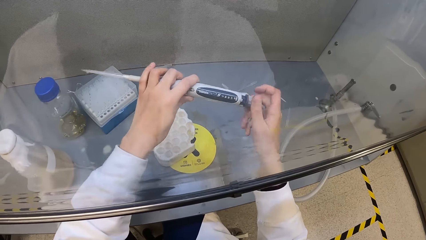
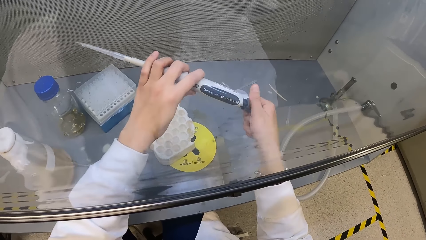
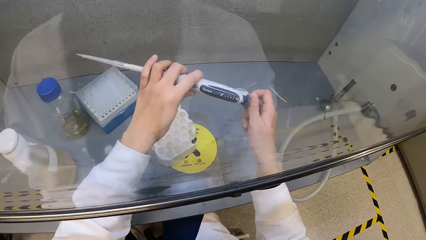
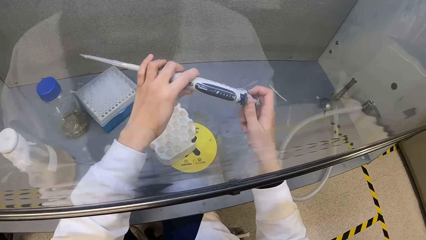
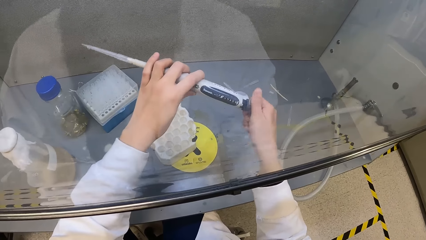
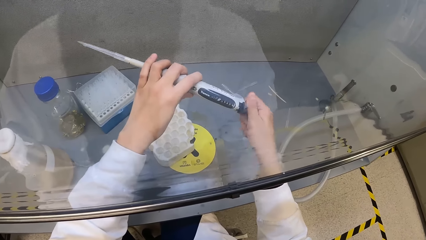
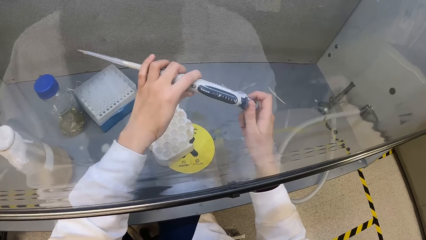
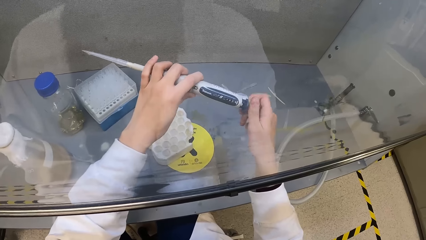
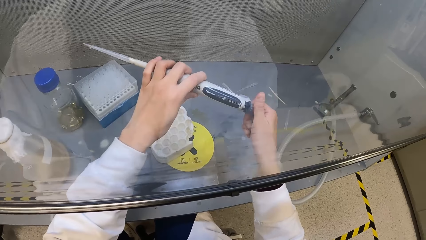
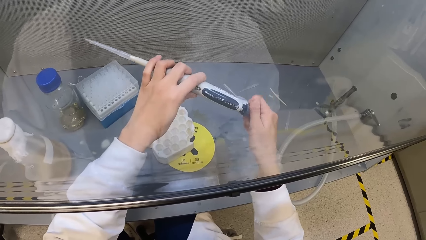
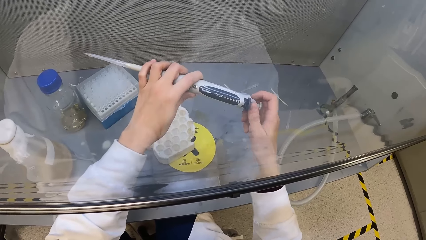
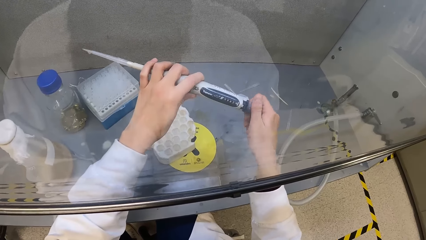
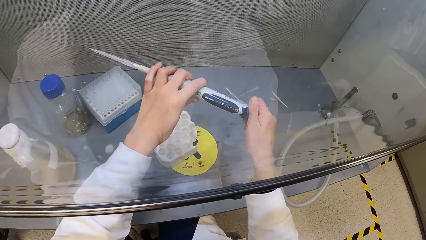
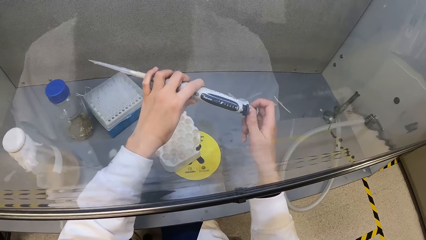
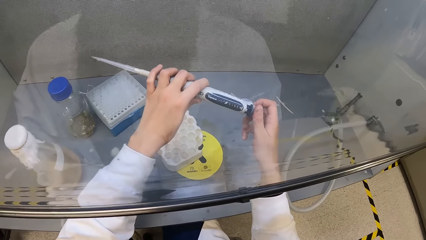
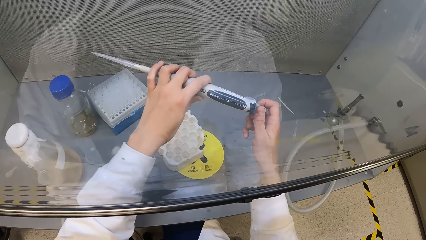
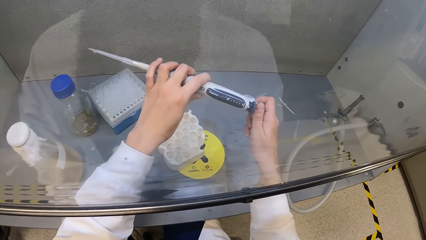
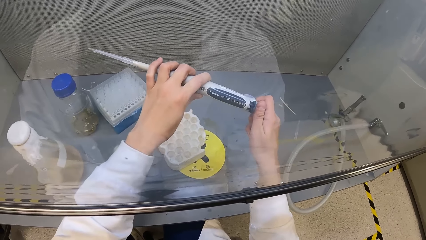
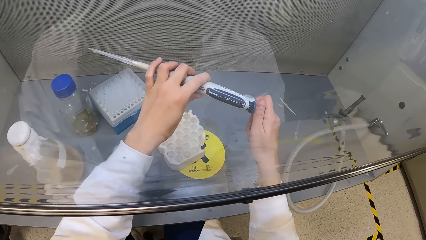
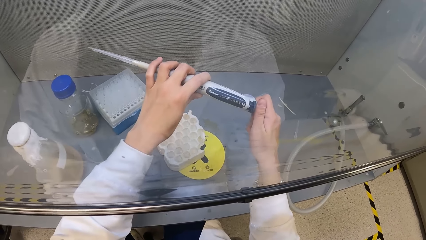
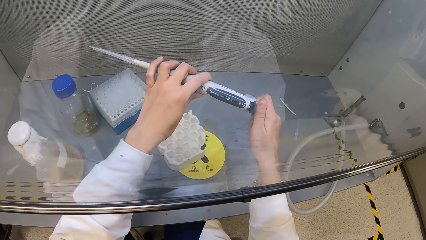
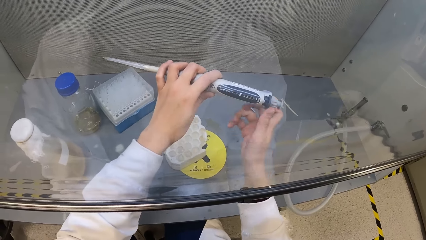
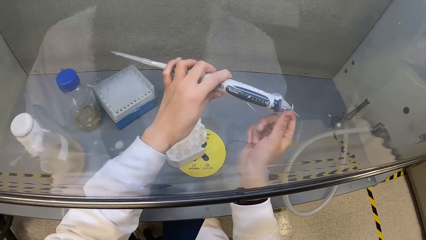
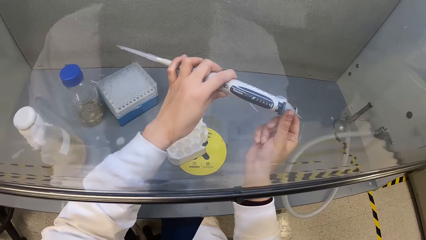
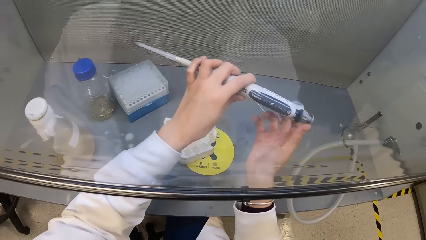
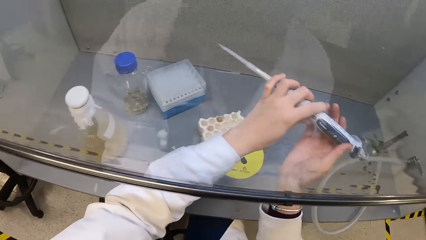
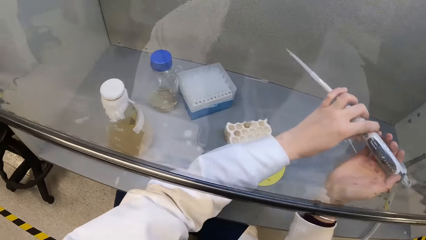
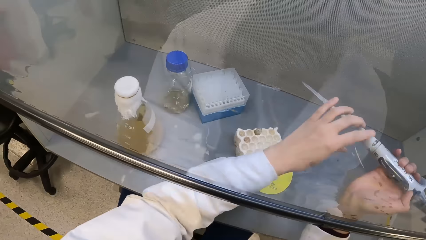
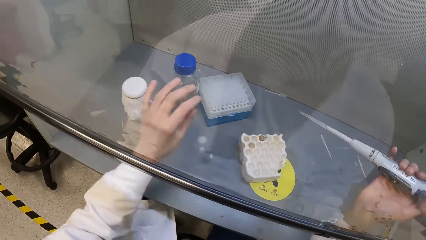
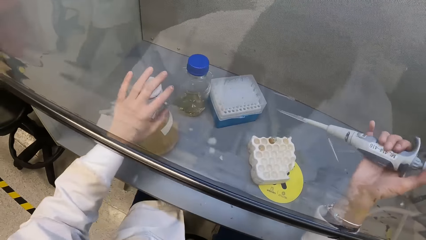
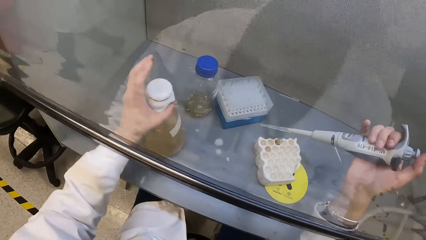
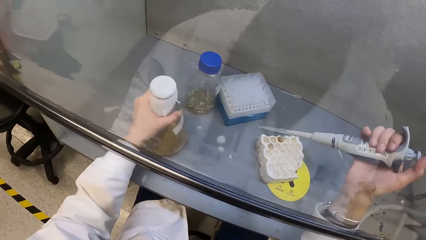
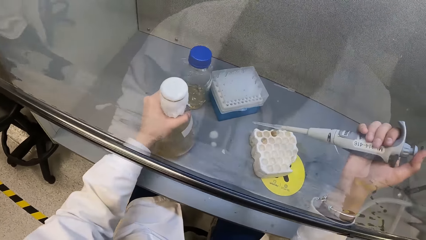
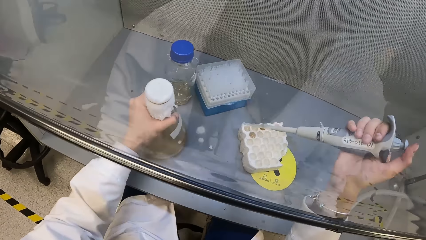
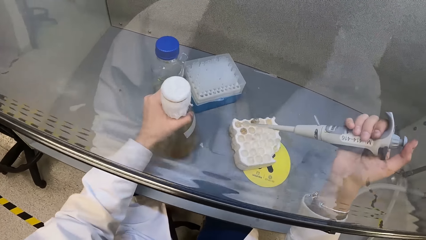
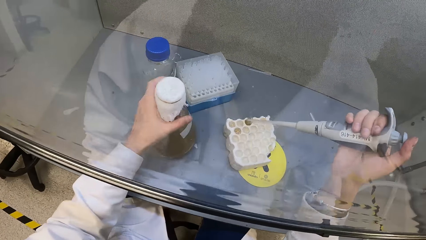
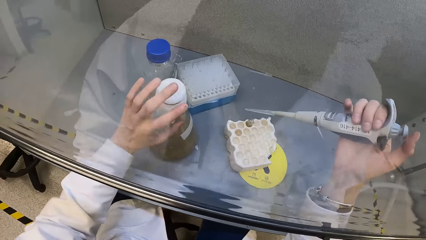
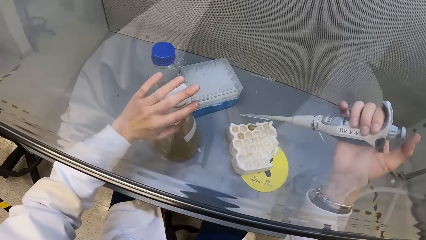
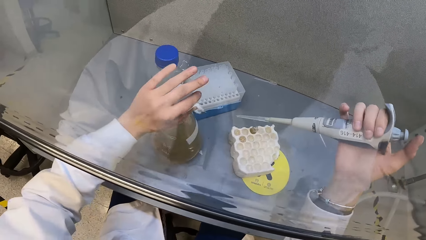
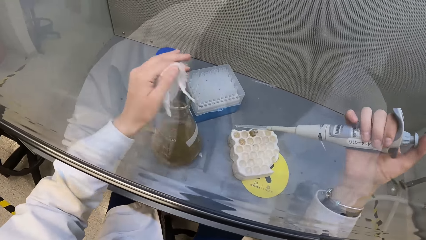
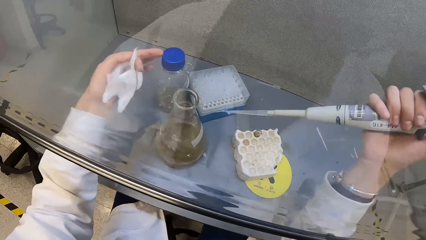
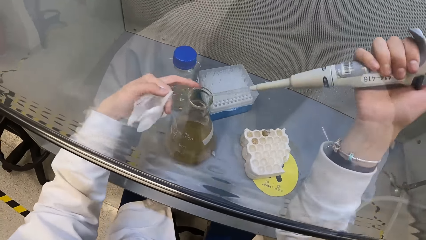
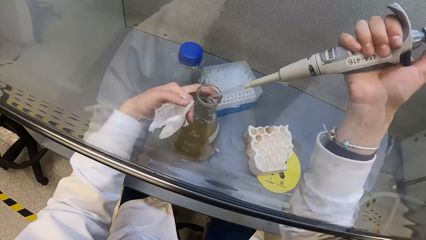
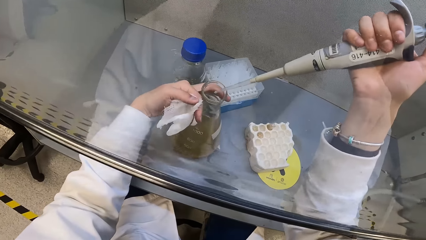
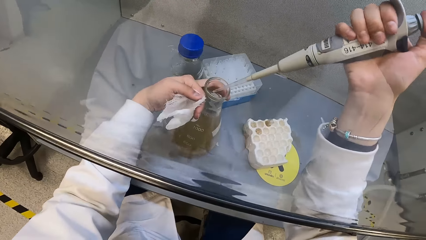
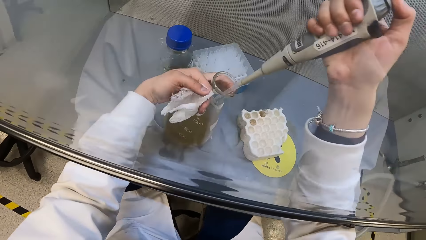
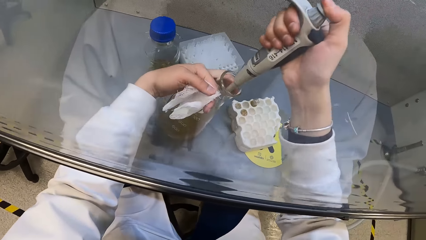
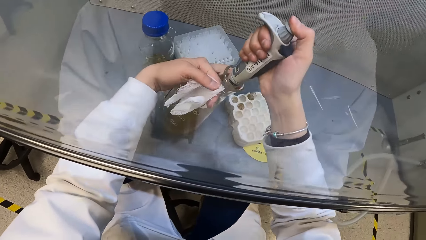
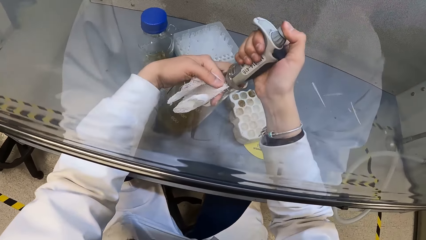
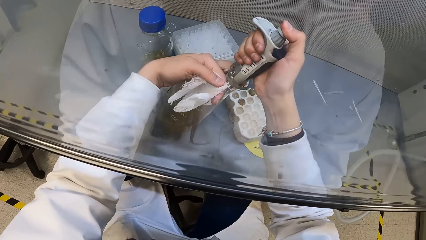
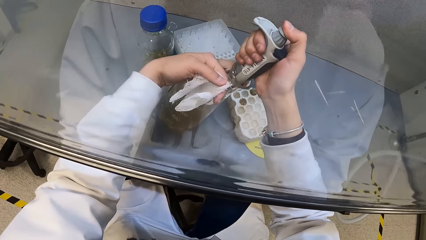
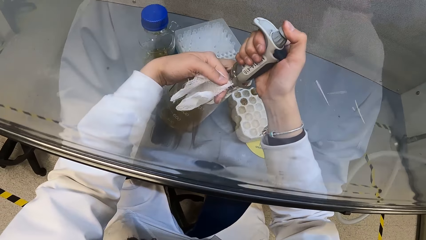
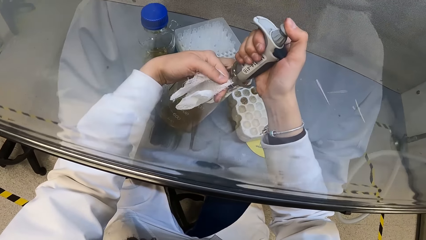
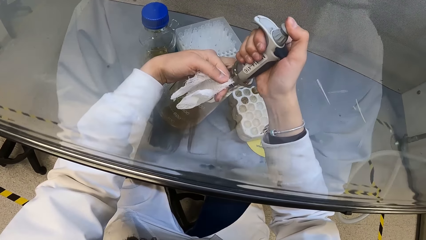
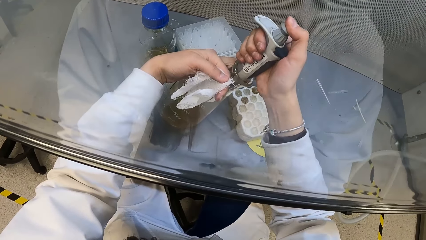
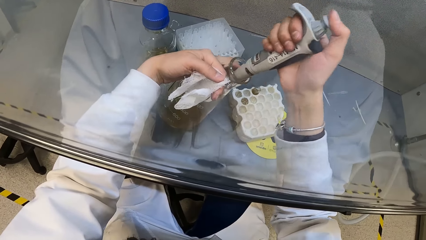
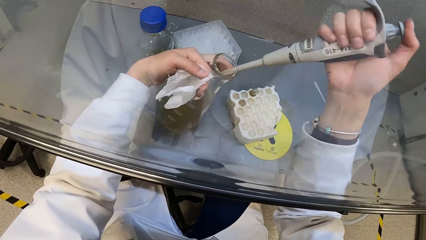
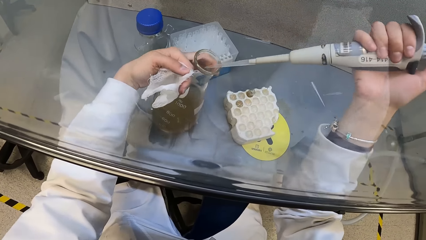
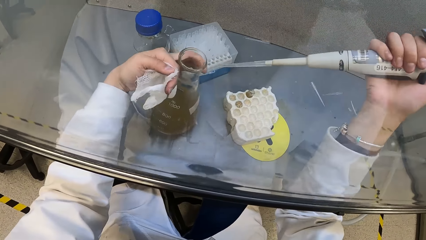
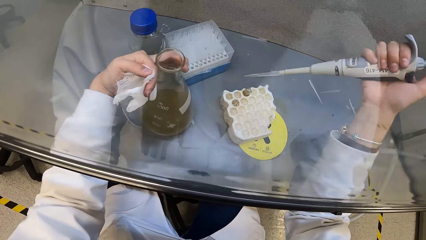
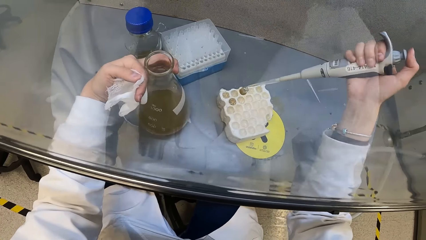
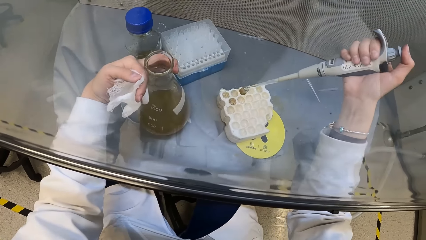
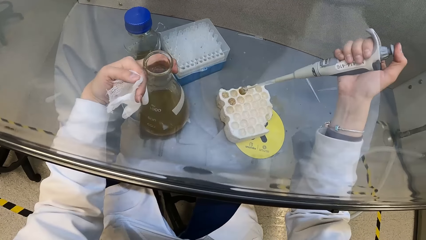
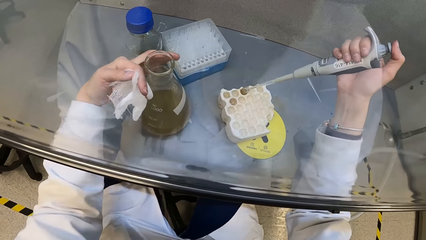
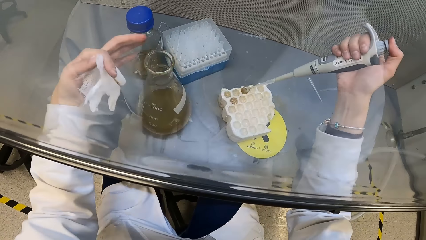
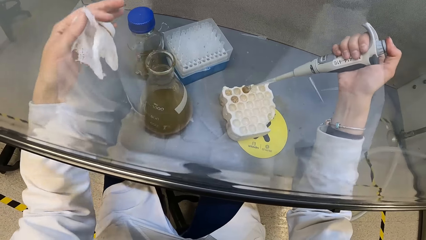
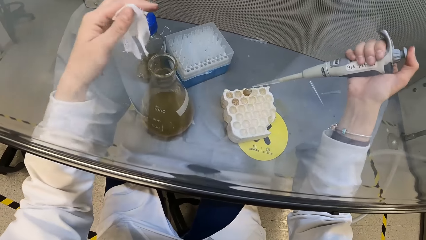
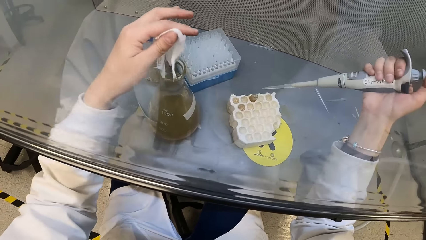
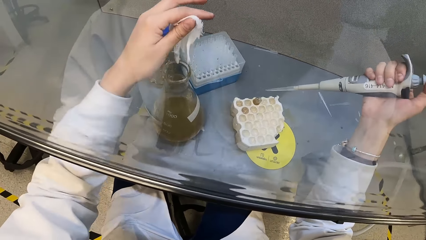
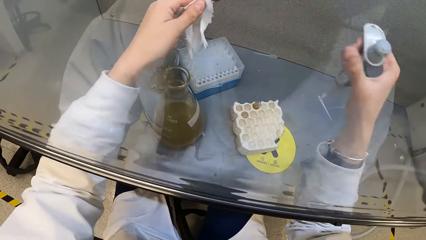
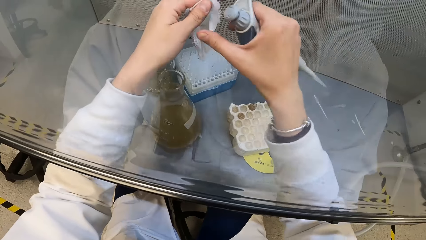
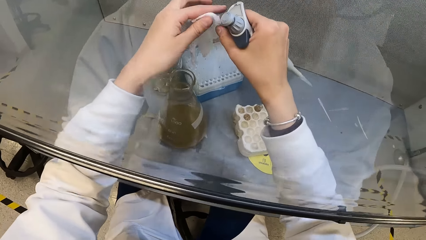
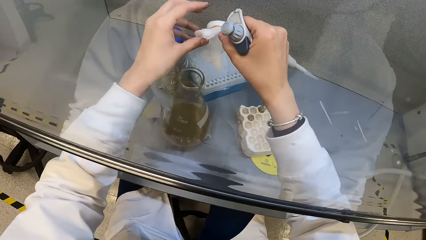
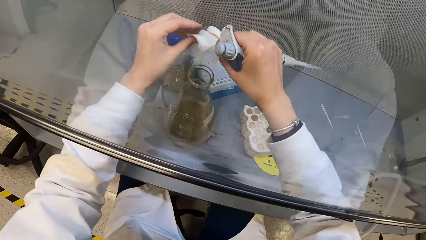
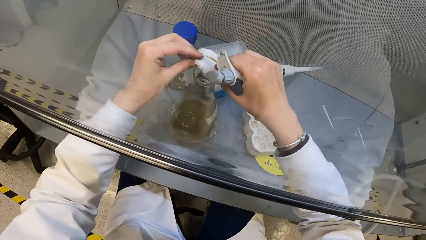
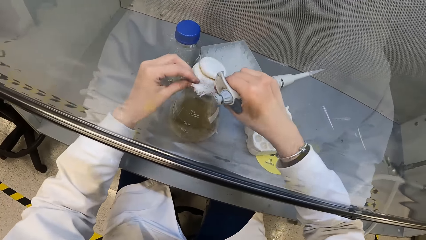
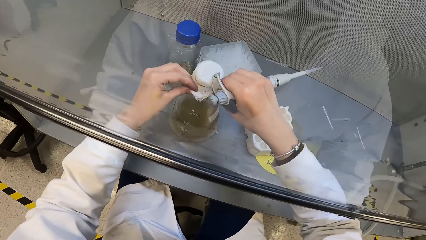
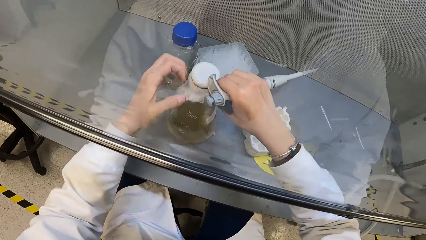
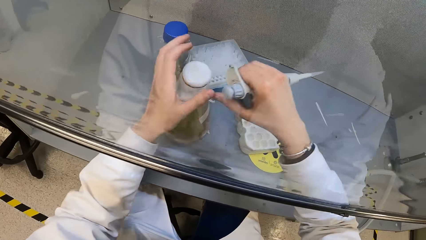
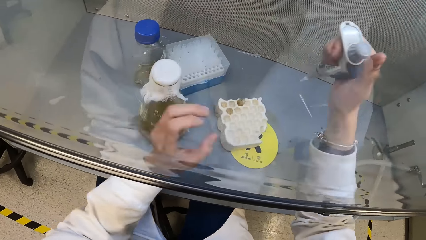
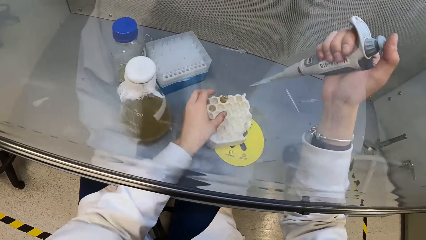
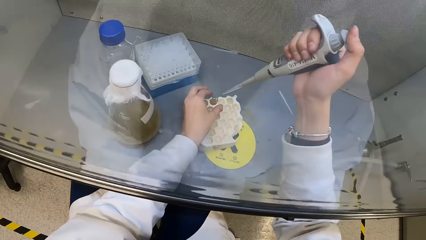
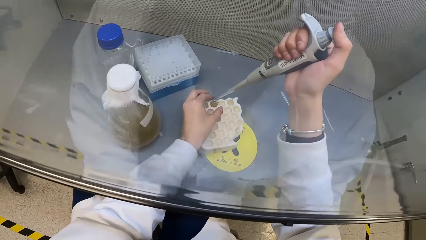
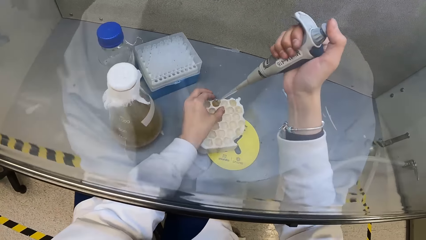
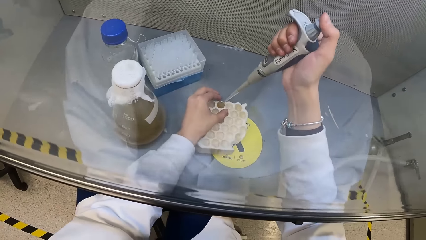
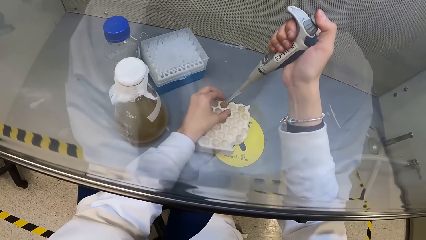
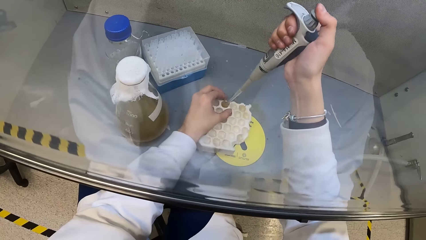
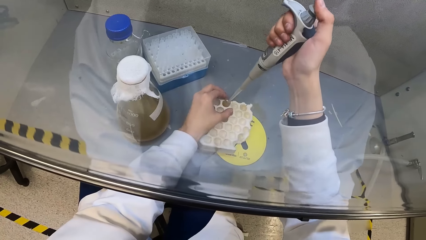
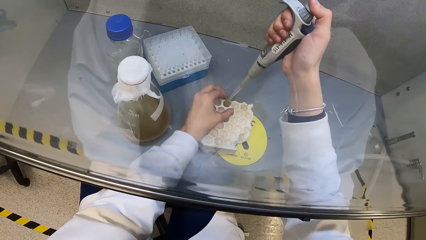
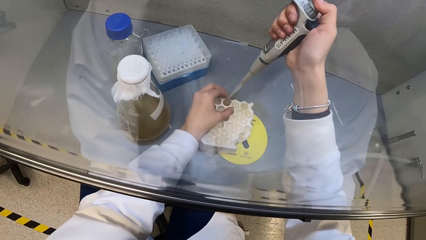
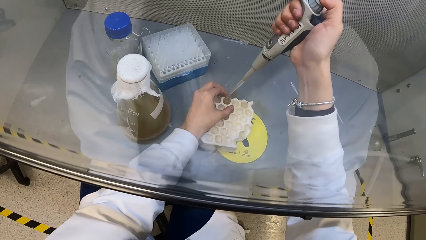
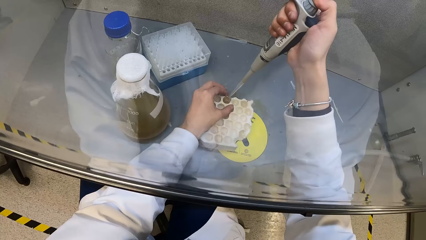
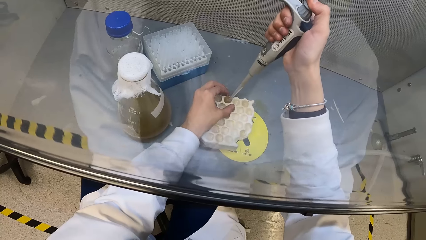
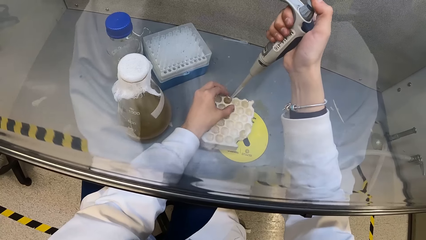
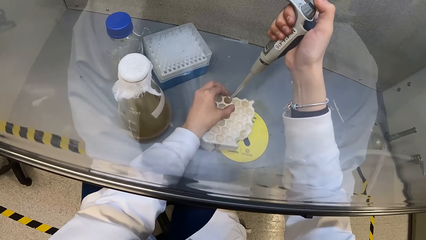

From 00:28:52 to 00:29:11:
The camera wearer shifts the conical flask in the booth with her left hand. She shakes the glass flask. She removes a piece of cloth on the conical flask in the booth with her left hand. She opens the flask. She places her left hand on the conical flask in the booth. She sucks in chemical or sample from the conical flask with the pipette in her left hand. She releases the chemical from the pipette in her right hand into a test tube in the test tube crate or sample tray. She removes her left hand from the conical flask in the booth. She spreads the piece of cloth on the conical flask with her hands. She closes the flask. She holds the test tube crate in the booth with her left hand. She releases the chemical from the pipette in her right hand into a test tube in the test tube crate. She sucks a sample from the sample tray.
